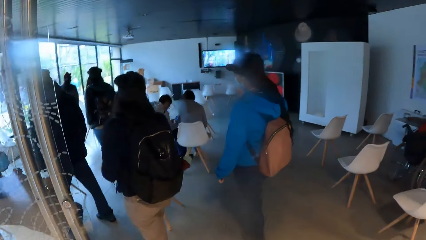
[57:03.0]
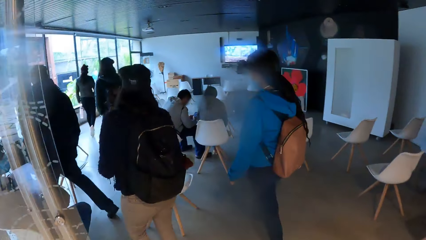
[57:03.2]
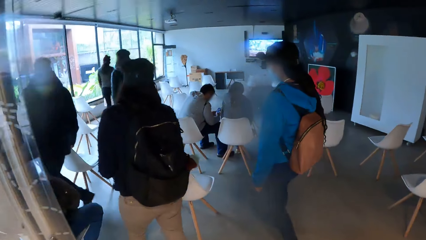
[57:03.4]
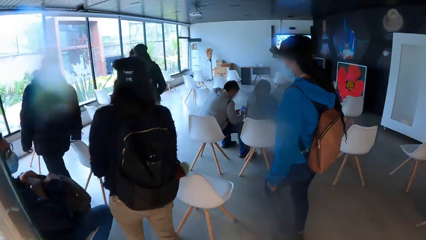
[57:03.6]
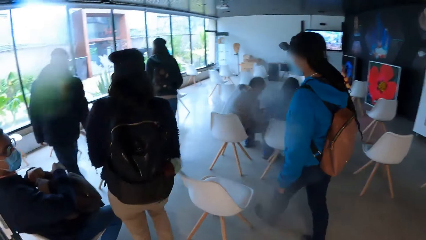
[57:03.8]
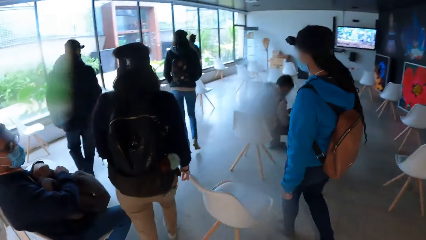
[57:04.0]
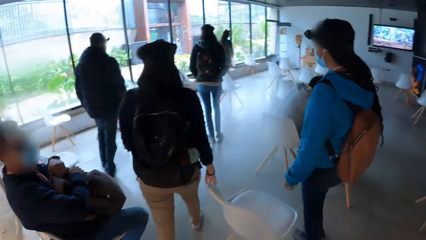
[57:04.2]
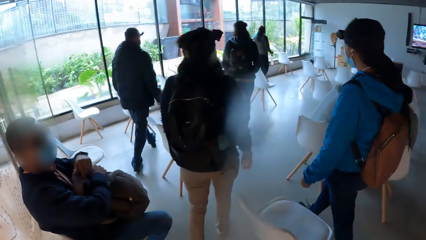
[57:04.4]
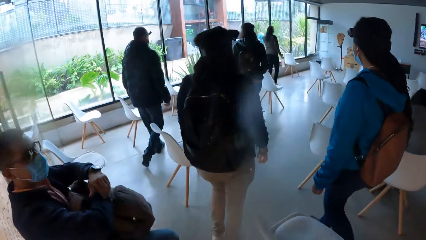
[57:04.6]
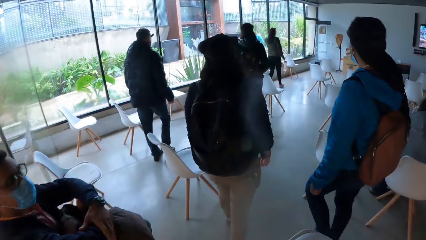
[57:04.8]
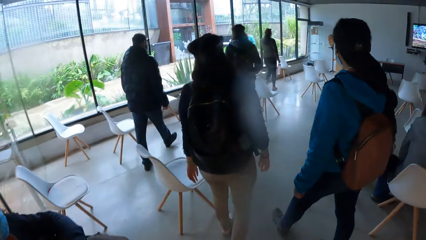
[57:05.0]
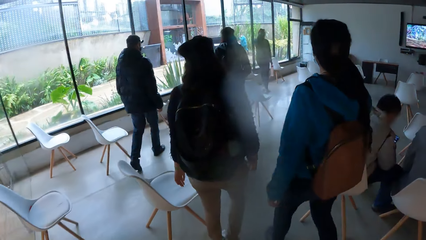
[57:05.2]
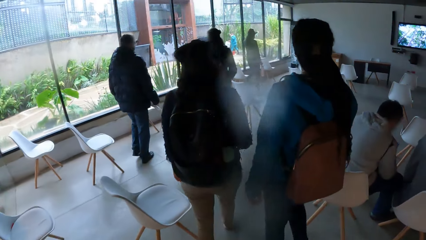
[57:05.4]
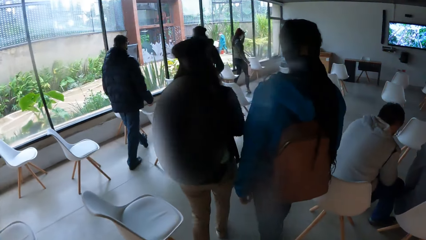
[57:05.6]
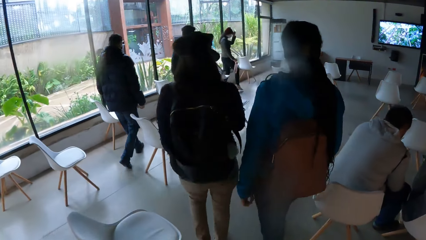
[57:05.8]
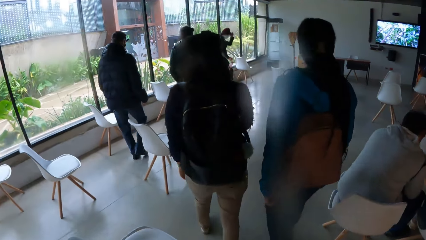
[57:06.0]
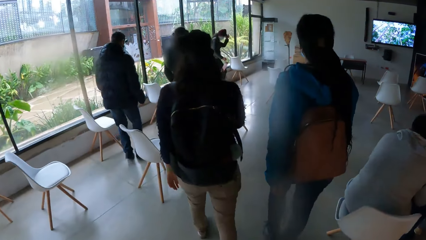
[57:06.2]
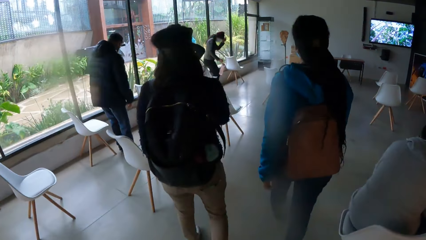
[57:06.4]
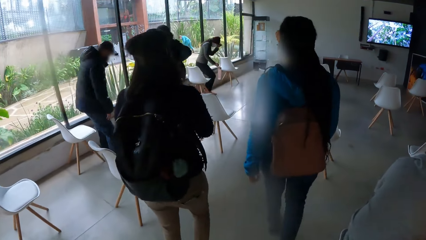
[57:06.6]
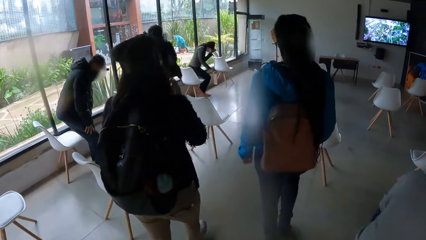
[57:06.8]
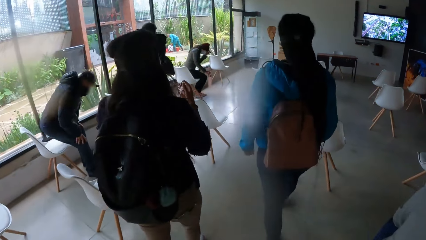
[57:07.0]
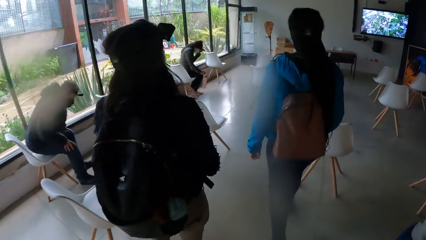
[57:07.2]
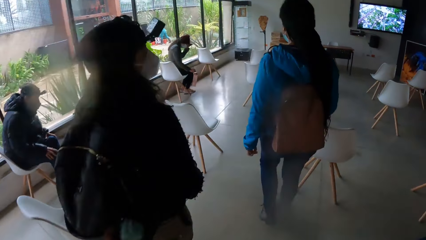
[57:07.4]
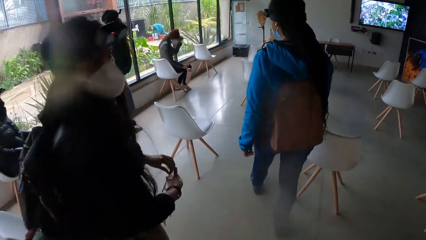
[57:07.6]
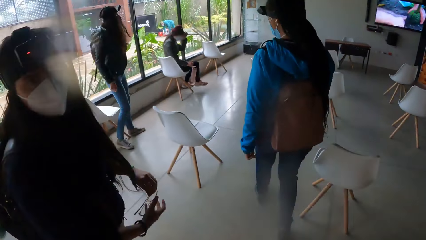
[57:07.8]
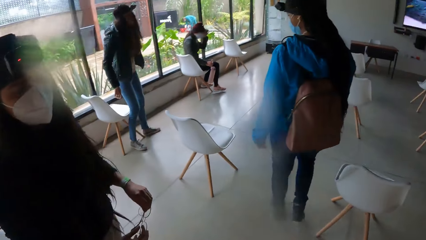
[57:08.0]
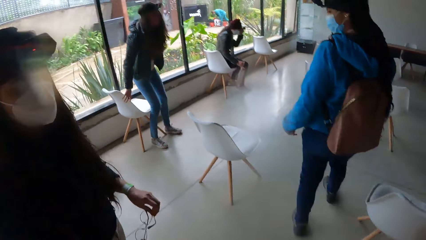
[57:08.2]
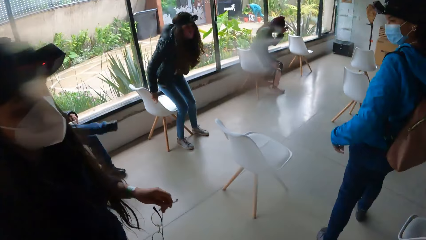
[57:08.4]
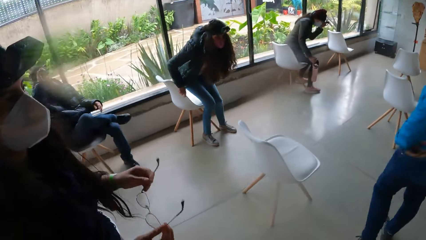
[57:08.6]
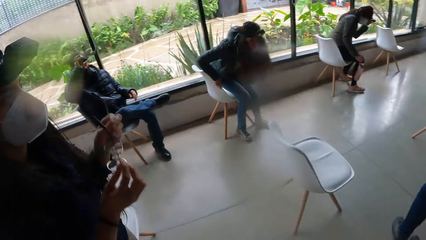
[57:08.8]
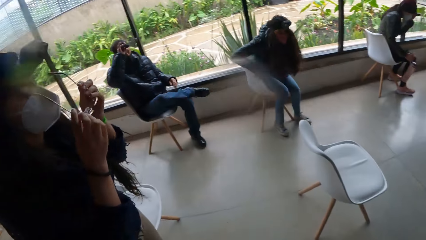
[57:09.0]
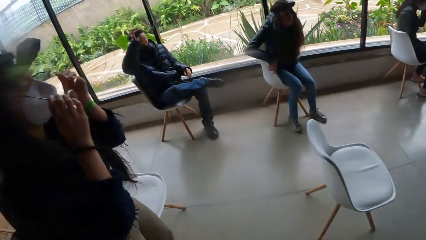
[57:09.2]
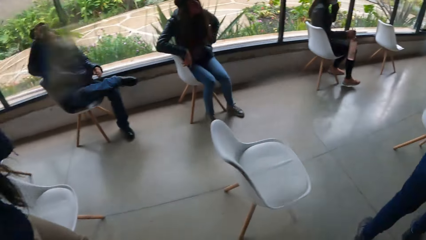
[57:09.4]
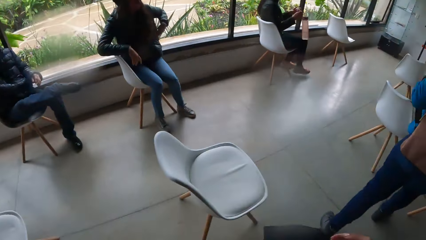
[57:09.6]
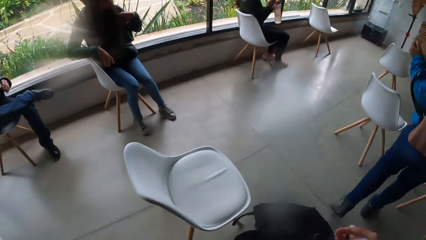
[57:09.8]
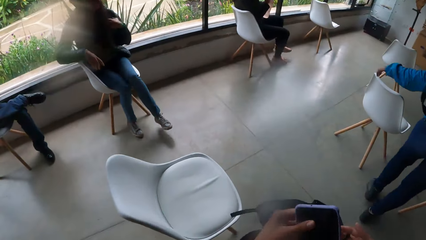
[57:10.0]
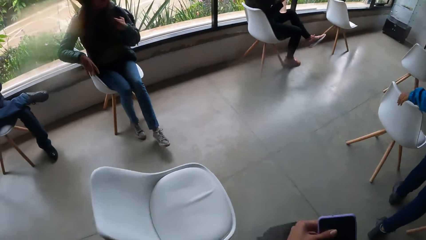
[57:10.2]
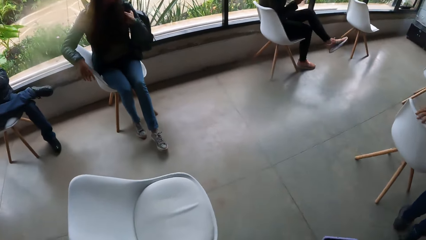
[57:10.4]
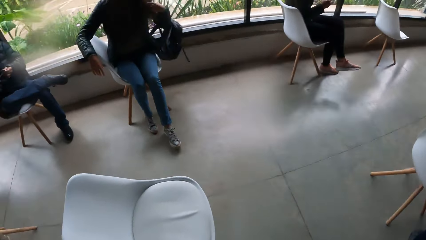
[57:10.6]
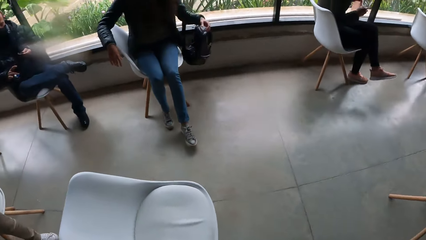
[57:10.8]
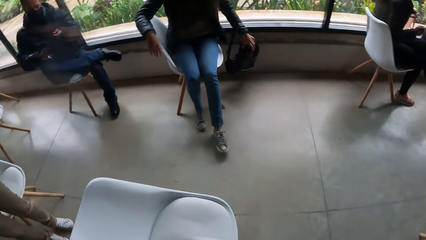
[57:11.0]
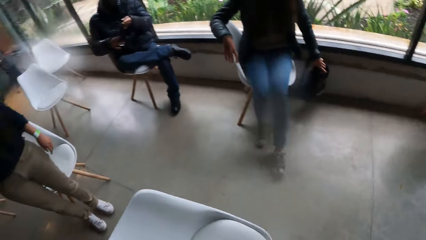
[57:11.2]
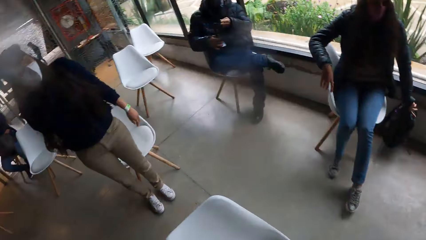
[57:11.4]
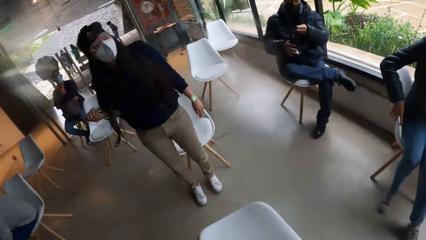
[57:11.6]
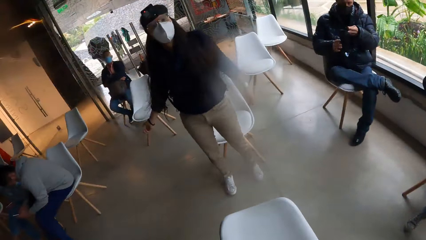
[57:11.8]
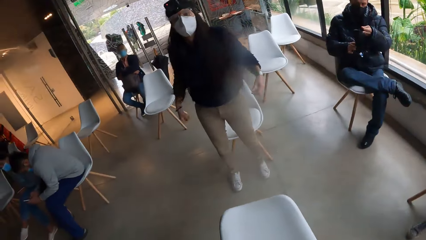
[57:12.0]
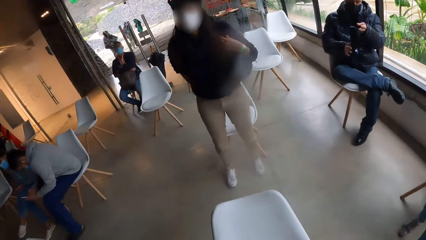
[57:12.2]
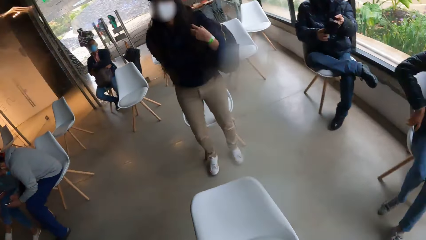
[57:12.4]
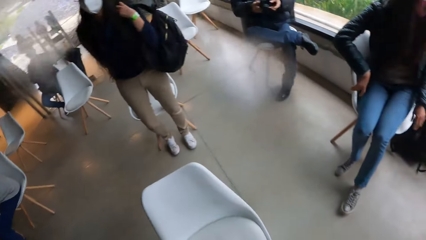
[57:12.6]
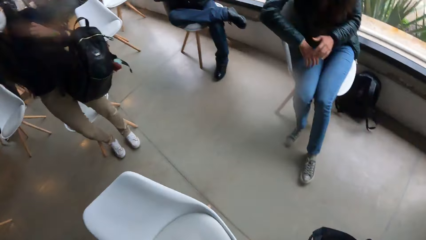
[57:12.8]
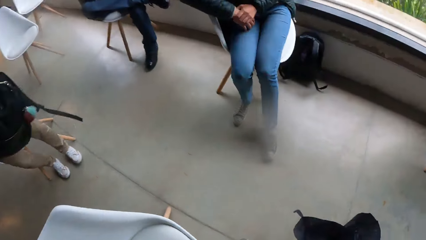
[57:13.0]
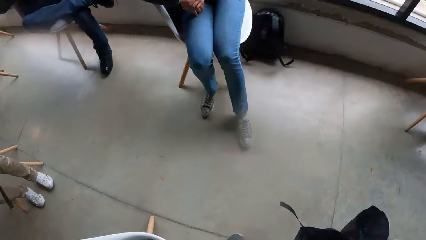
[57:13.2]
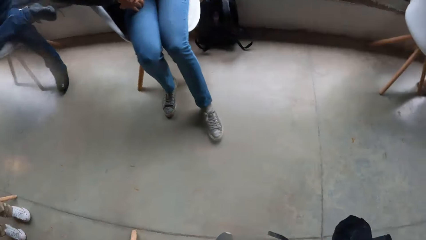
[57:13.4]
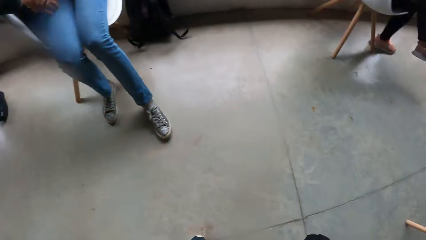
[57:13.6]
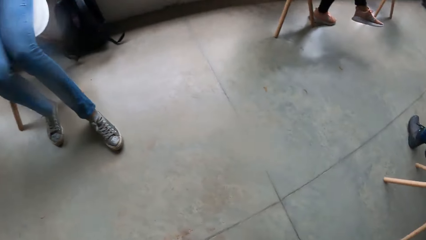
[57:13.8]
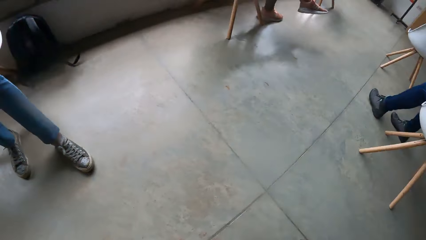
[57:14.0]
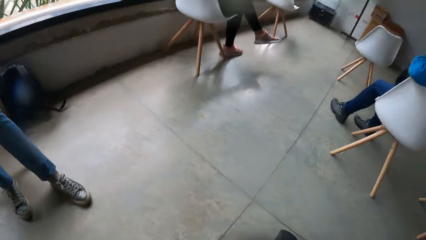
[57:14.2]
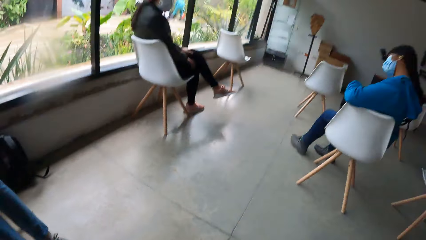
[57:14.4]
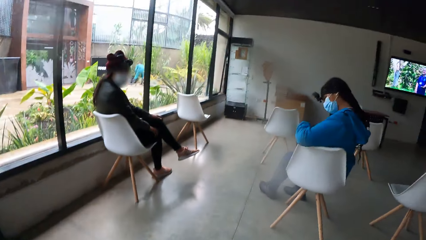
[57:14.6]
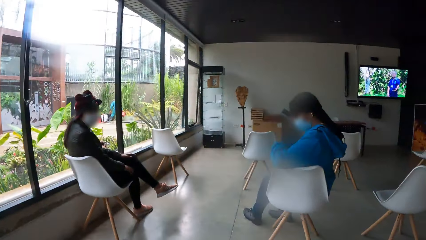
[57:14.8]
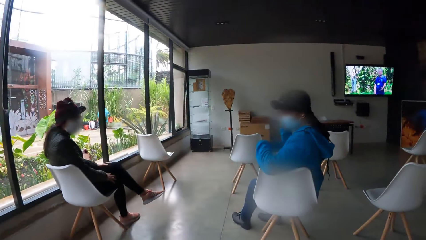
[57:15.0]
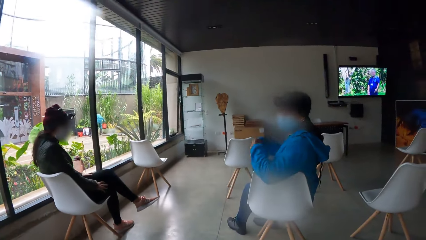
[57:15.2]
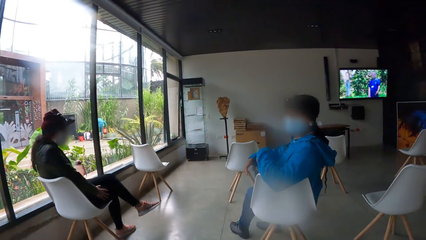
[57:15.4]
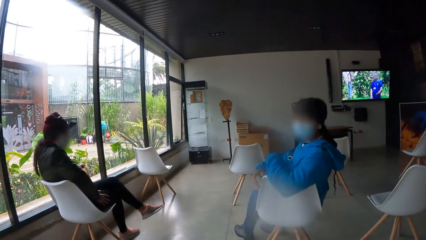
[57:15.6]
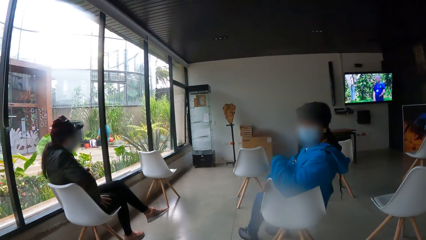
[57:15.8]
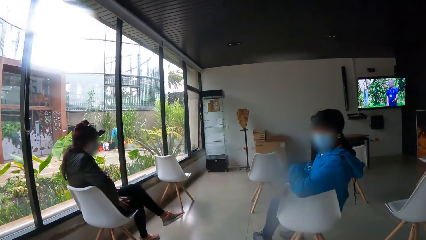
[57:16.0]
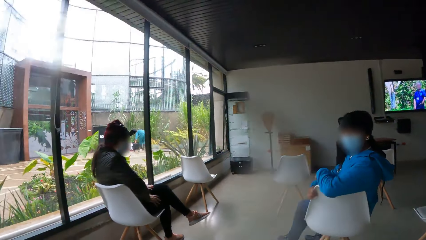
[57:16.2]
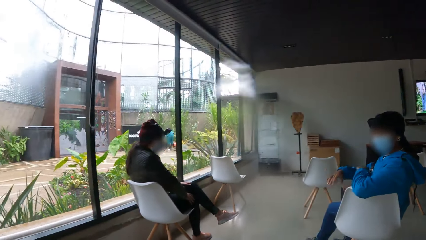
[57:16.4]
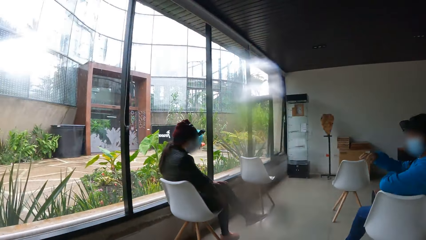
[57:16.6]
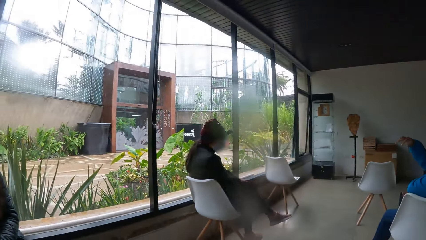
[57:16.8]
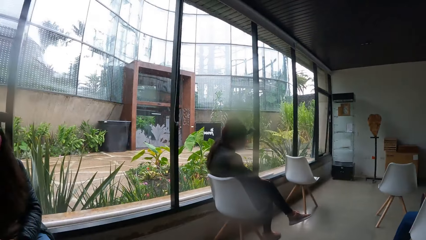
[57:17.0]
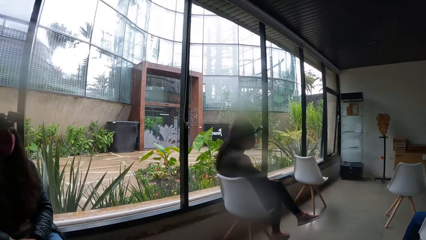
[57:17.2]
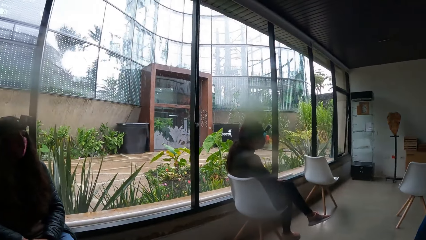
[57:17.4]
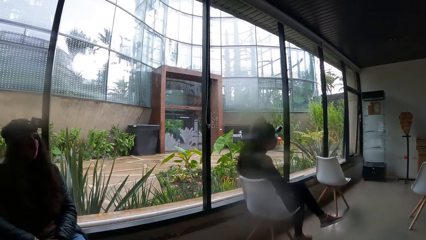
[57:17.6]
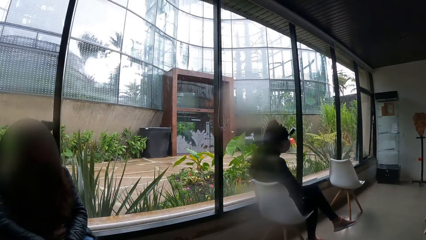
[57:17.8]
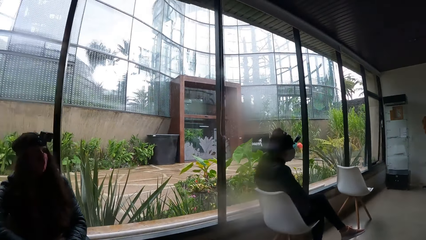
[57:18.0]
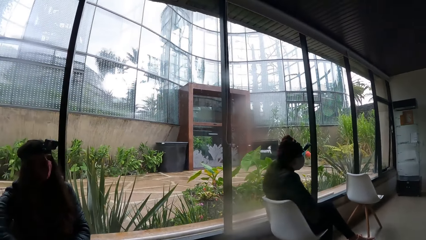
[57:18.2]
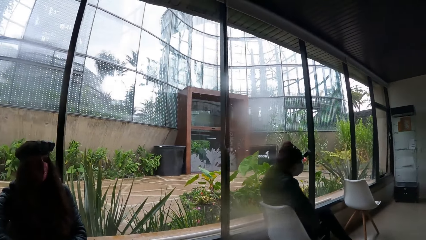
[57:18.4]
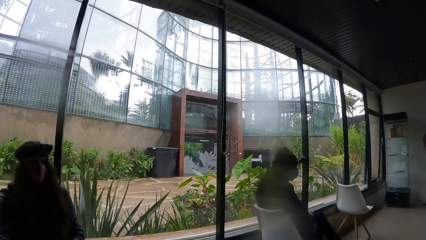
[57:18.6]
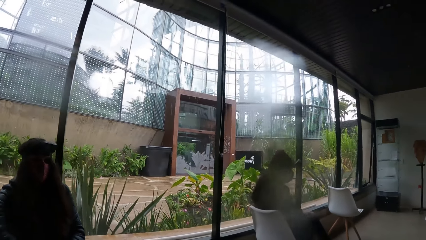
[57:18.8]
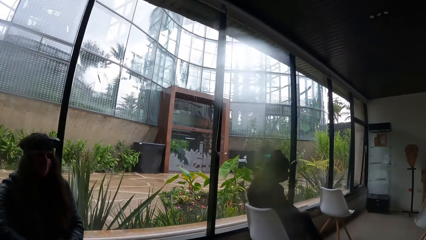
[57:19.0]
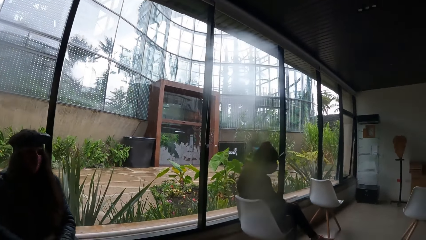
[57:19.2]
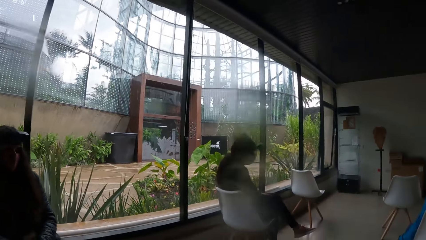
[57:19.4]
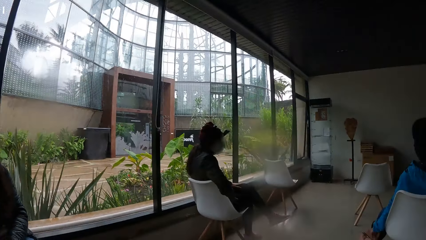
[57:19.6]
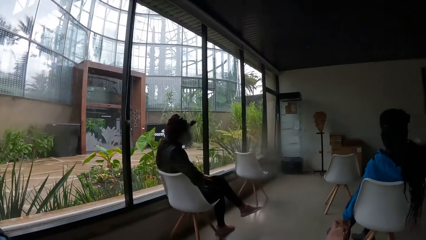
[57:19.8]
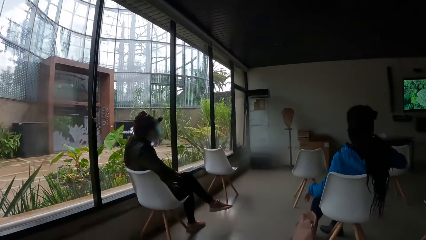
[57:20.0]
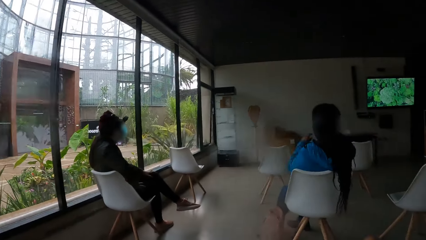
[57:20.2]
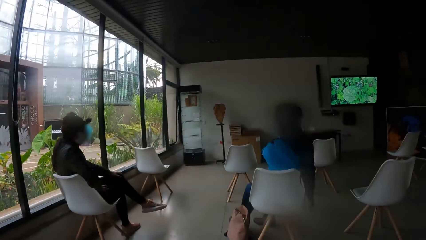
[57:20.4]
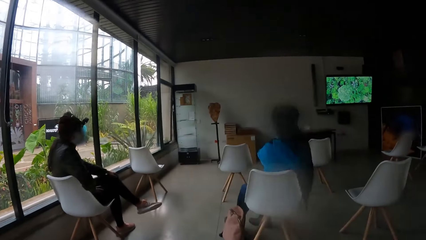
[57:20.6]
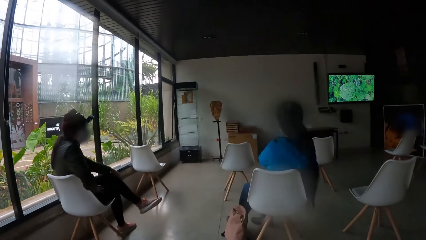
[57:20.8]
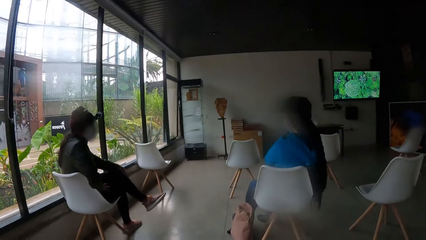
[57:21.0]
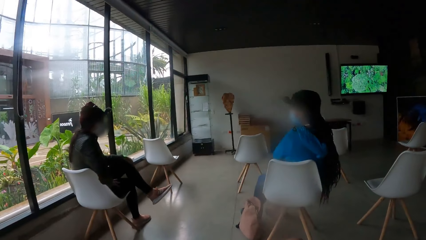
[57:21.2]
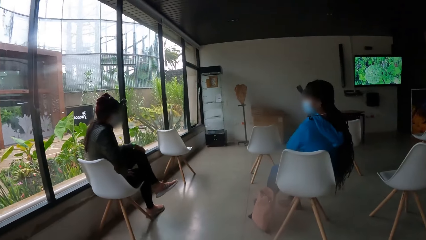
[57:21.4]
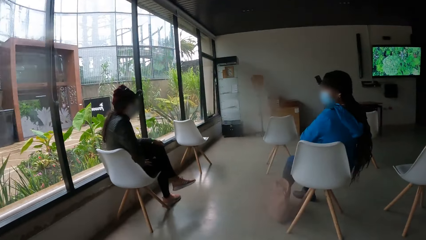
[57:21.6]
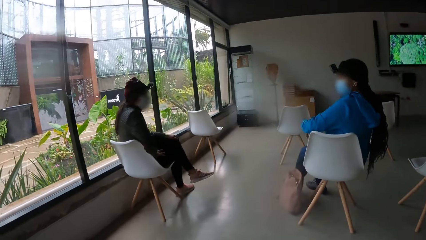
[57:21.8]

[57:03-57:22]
The camera wearer walks into a conference hall. A man sits on a chair. The camera wearer holds the phone. They turn around and look at a lady. They sit on a chair. They look at another lady. They look around.
